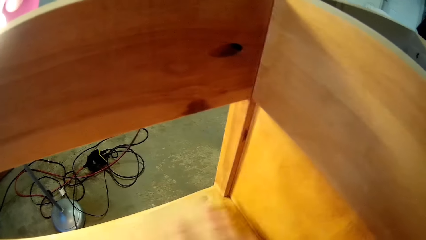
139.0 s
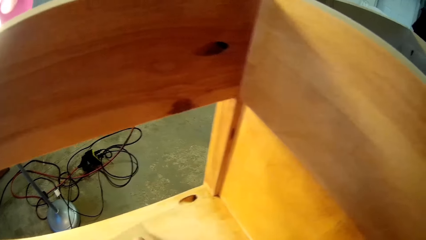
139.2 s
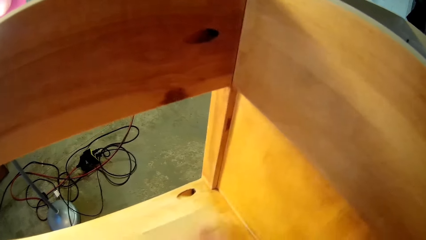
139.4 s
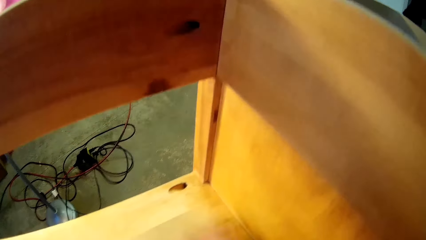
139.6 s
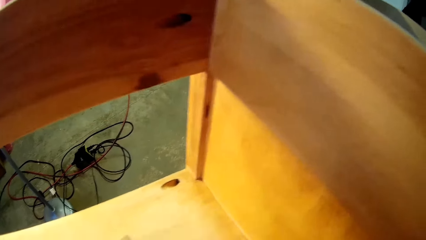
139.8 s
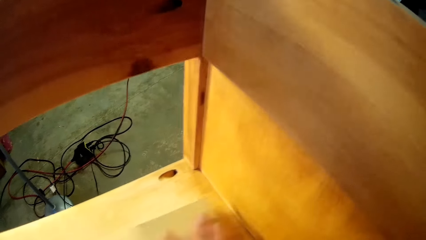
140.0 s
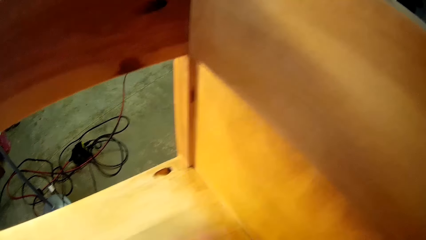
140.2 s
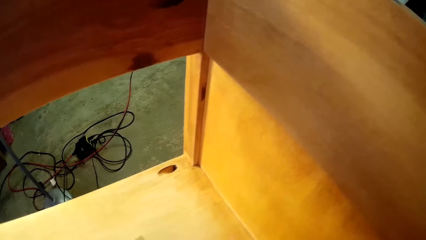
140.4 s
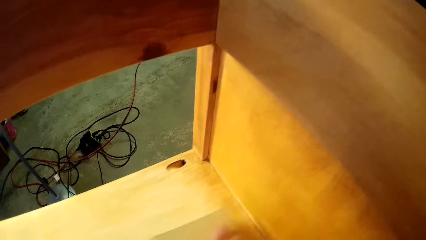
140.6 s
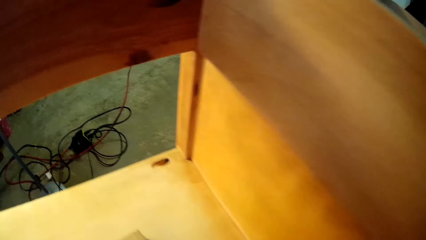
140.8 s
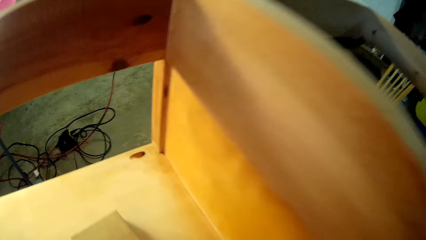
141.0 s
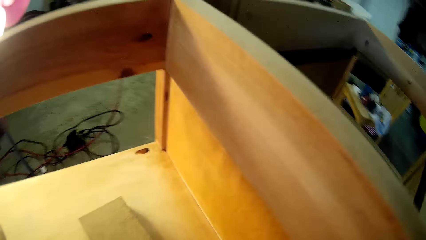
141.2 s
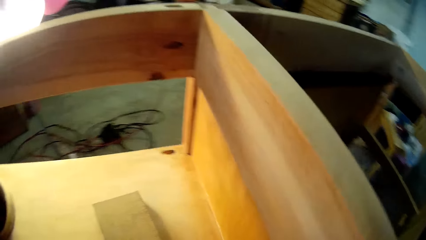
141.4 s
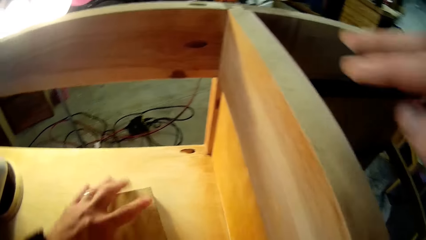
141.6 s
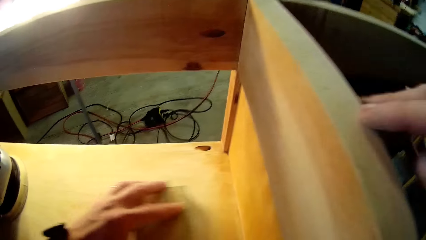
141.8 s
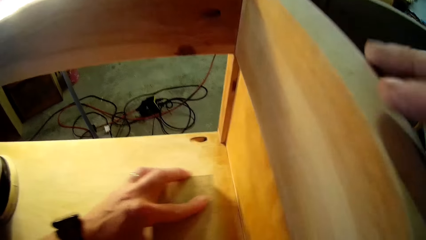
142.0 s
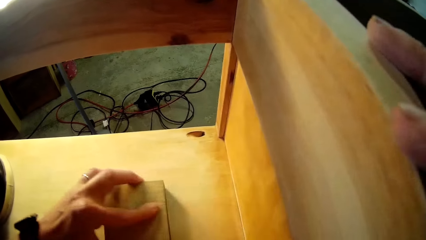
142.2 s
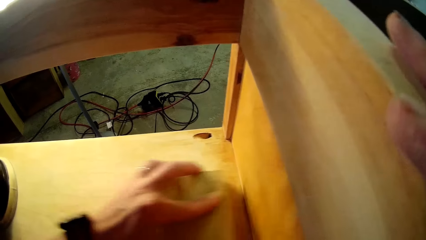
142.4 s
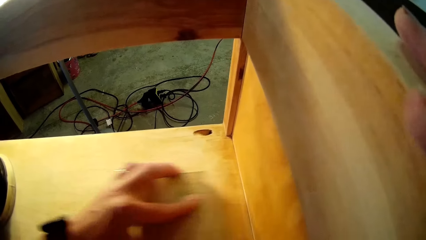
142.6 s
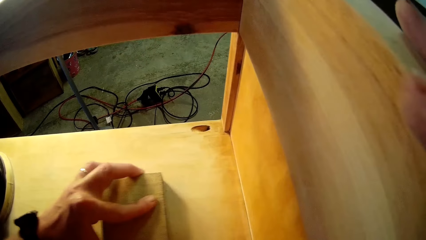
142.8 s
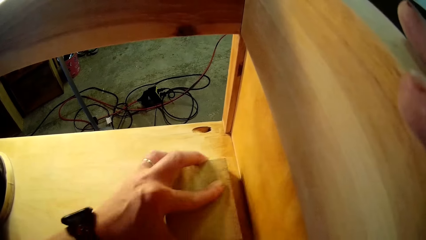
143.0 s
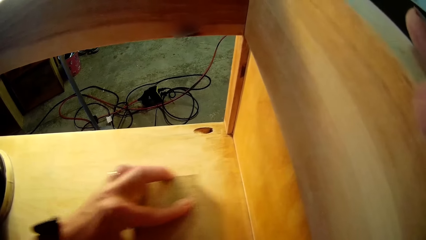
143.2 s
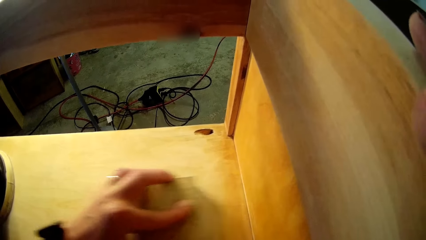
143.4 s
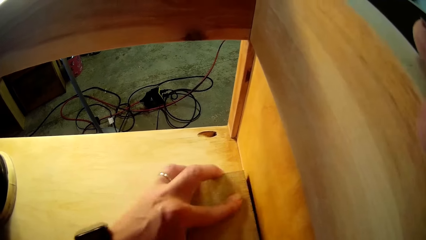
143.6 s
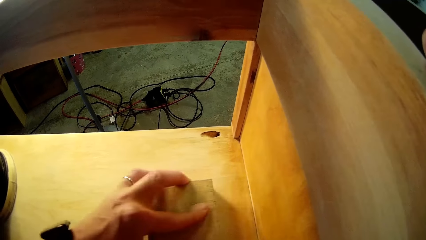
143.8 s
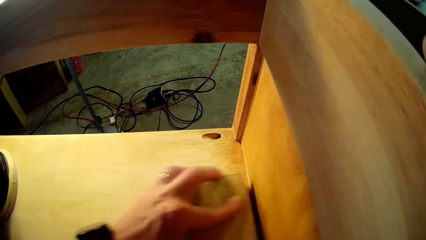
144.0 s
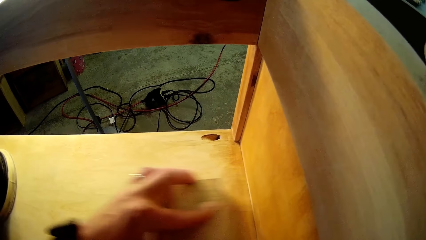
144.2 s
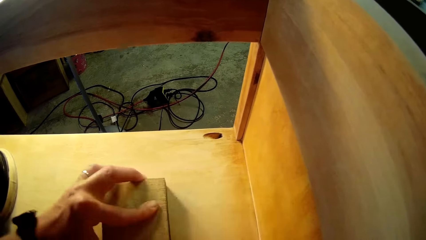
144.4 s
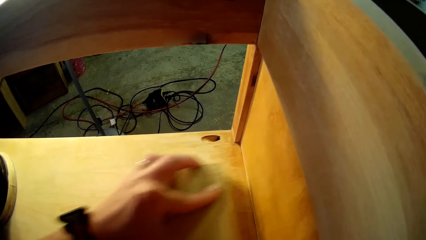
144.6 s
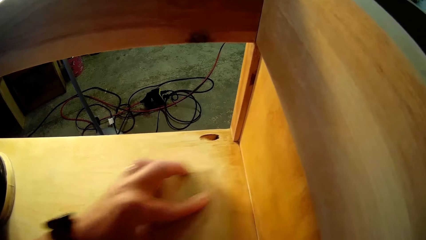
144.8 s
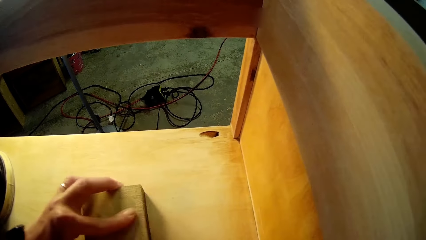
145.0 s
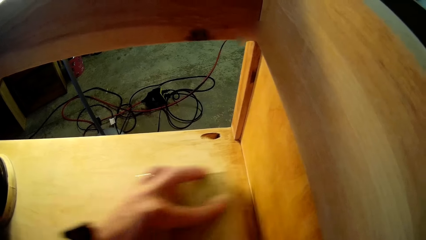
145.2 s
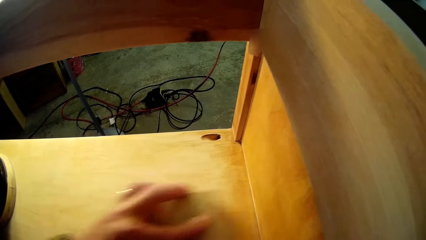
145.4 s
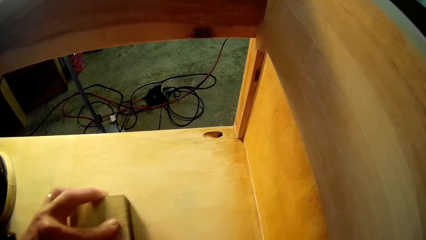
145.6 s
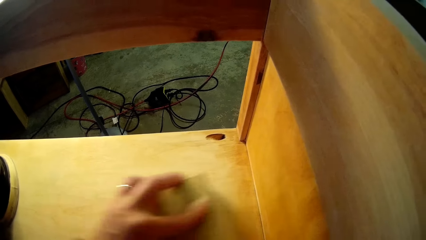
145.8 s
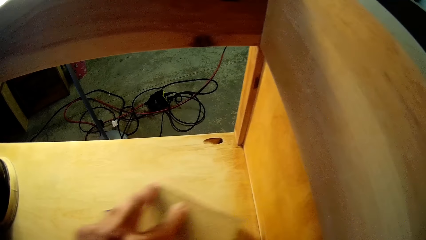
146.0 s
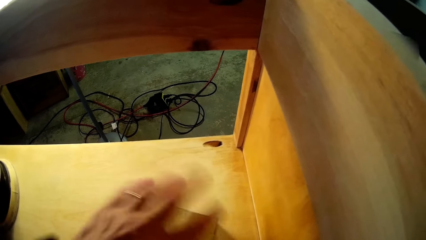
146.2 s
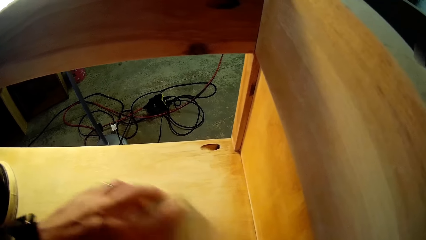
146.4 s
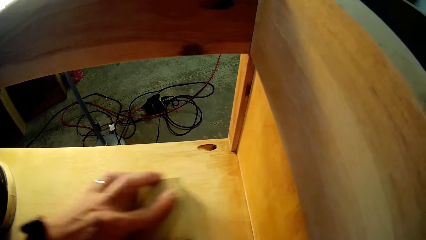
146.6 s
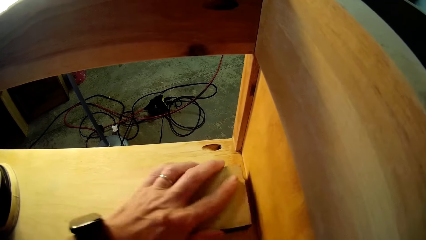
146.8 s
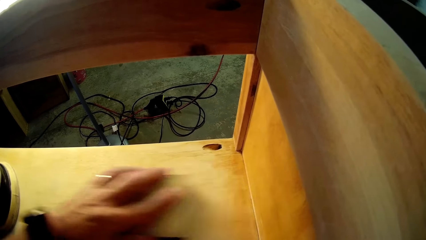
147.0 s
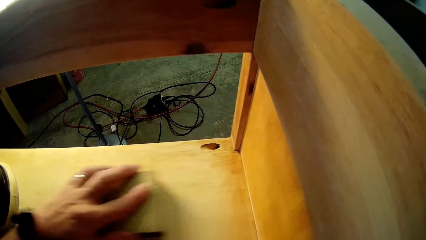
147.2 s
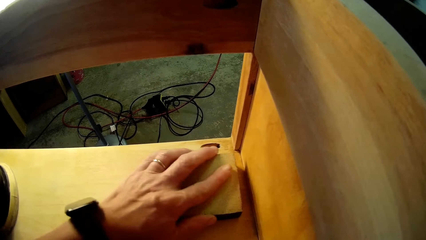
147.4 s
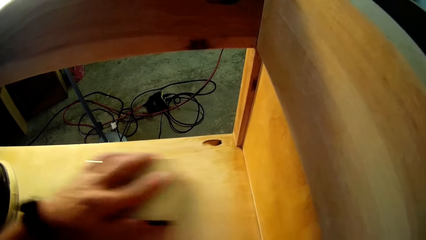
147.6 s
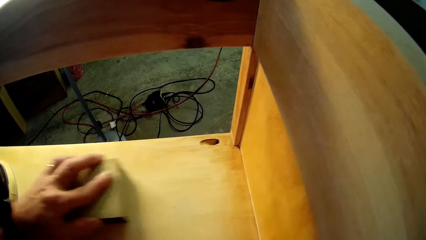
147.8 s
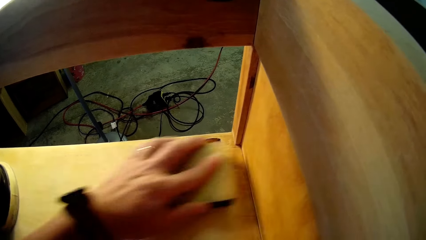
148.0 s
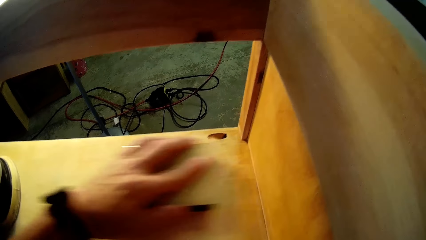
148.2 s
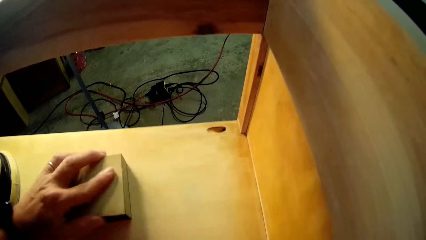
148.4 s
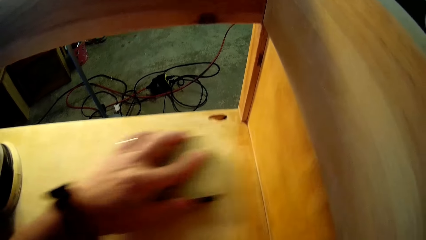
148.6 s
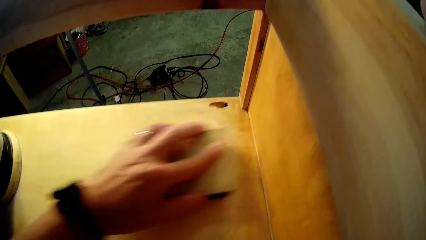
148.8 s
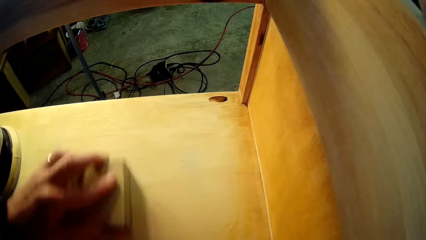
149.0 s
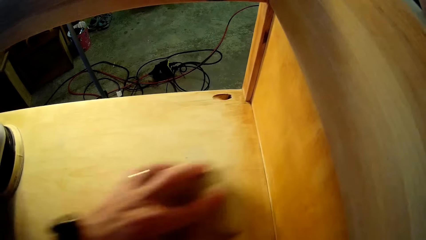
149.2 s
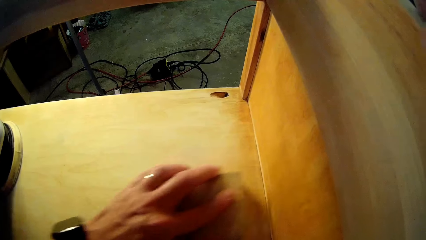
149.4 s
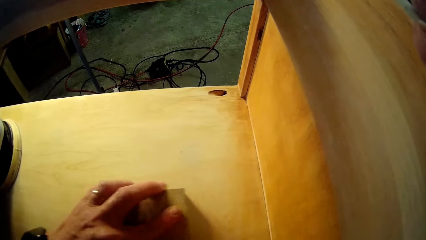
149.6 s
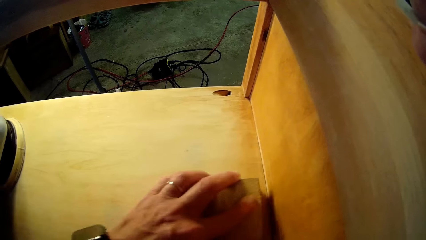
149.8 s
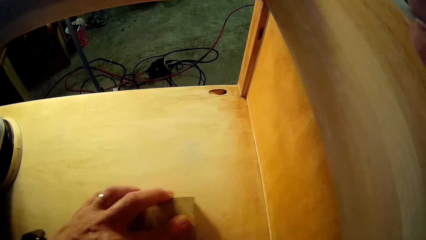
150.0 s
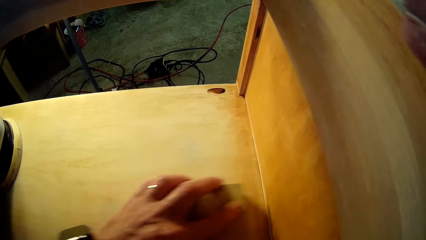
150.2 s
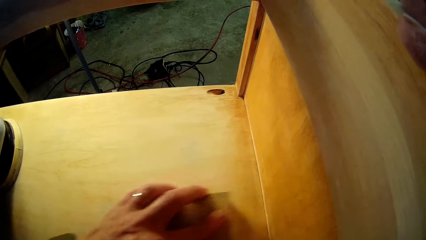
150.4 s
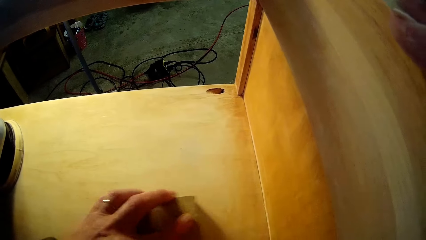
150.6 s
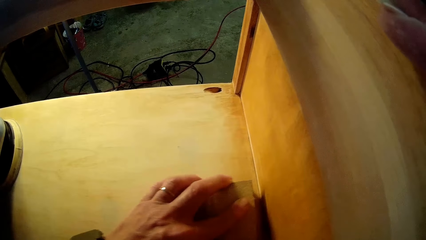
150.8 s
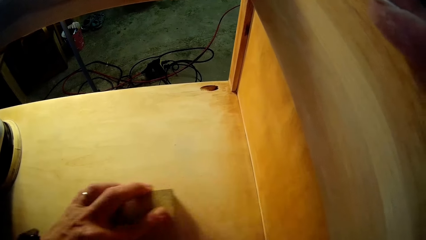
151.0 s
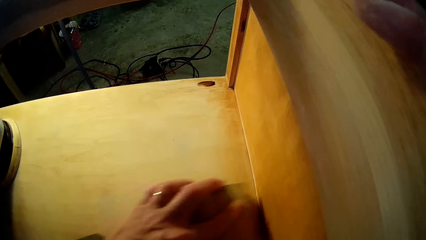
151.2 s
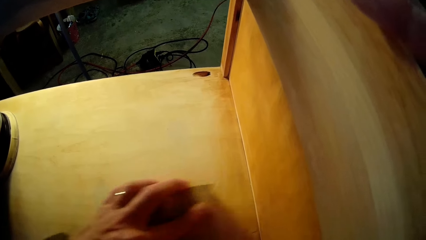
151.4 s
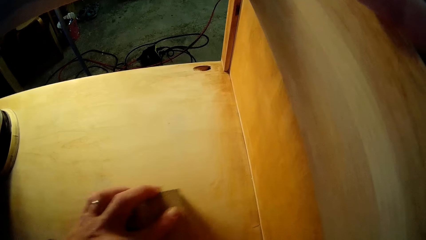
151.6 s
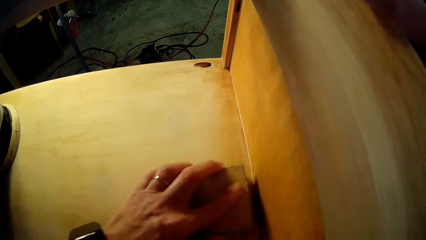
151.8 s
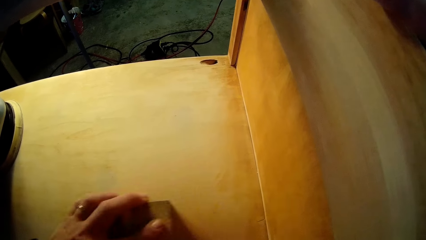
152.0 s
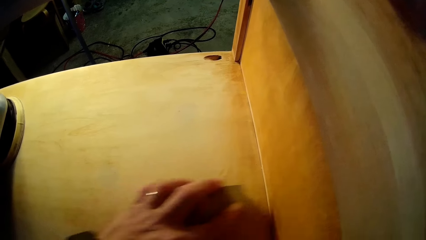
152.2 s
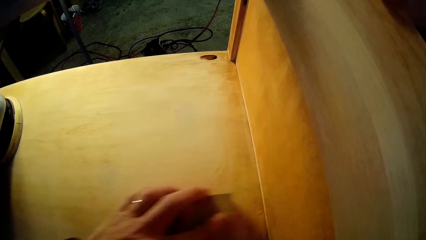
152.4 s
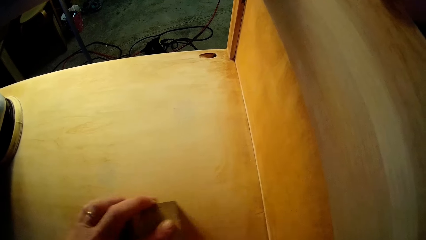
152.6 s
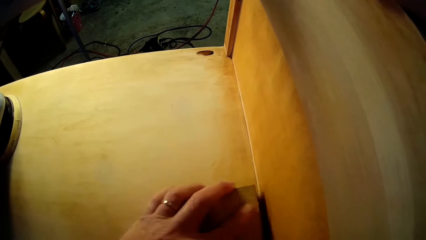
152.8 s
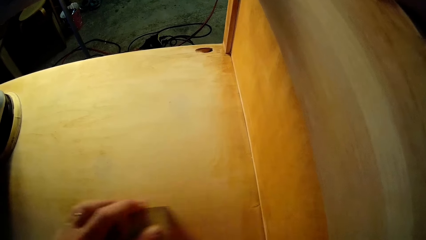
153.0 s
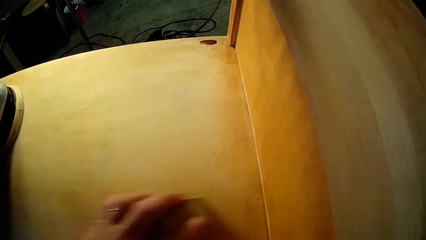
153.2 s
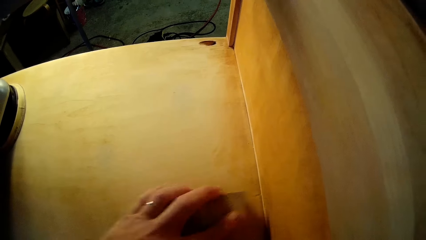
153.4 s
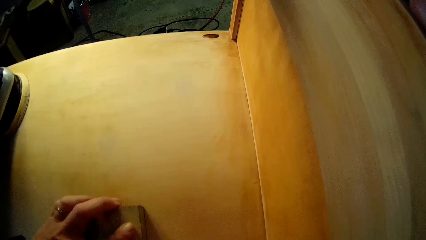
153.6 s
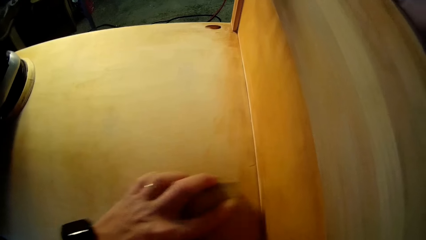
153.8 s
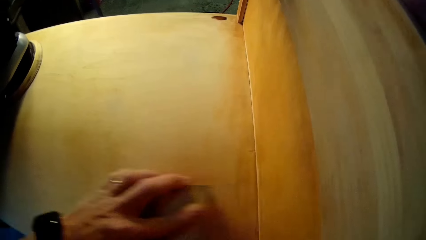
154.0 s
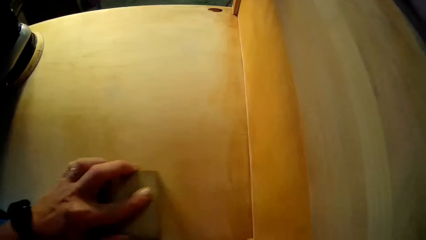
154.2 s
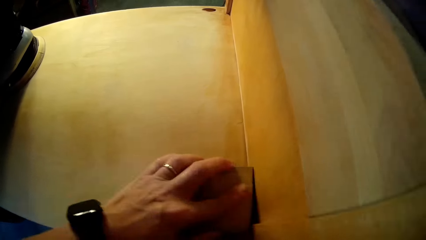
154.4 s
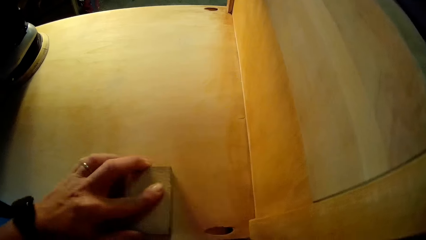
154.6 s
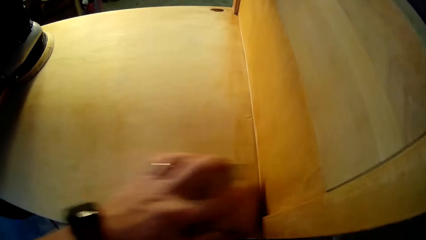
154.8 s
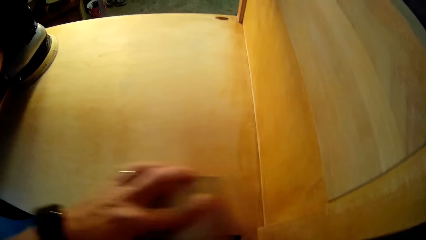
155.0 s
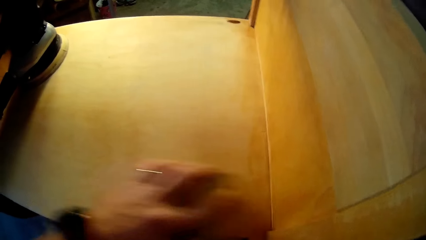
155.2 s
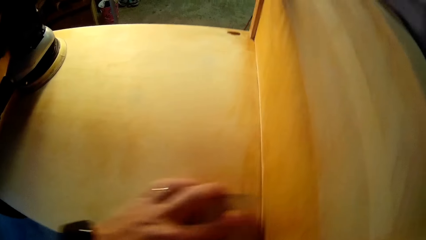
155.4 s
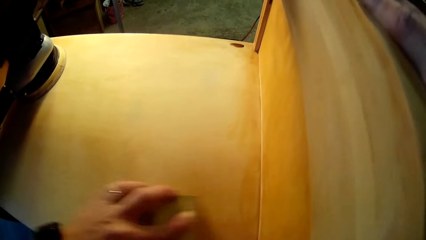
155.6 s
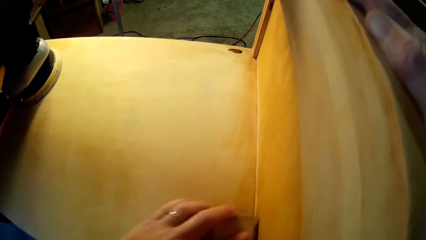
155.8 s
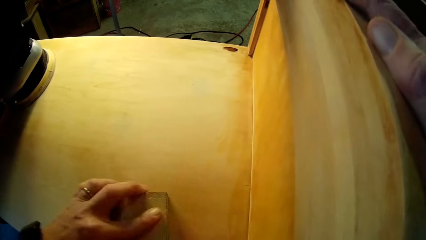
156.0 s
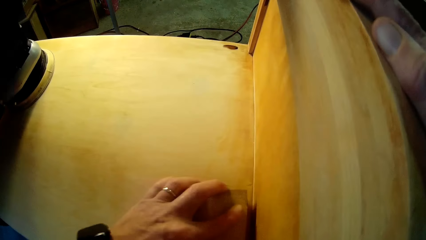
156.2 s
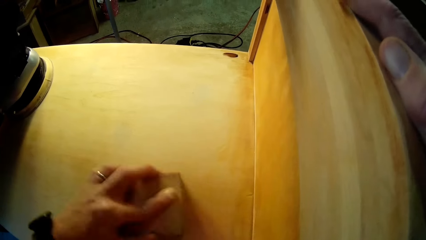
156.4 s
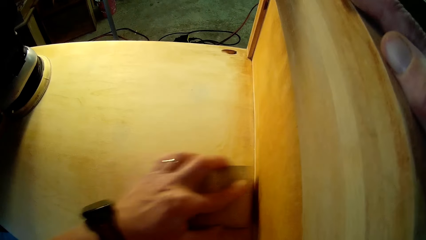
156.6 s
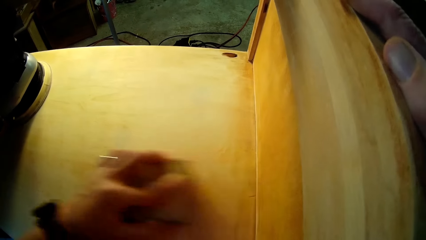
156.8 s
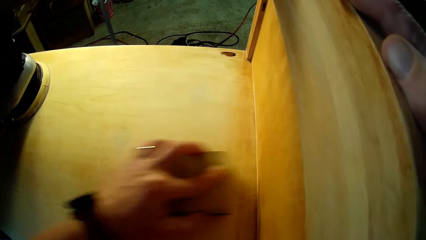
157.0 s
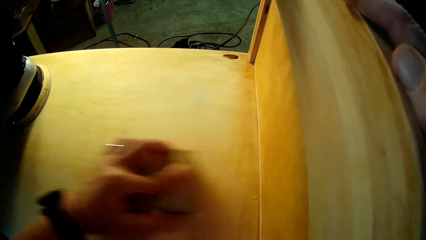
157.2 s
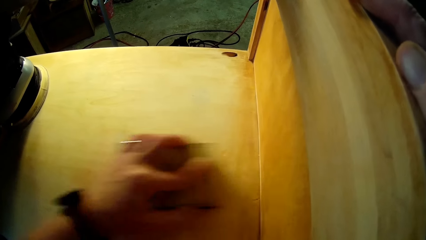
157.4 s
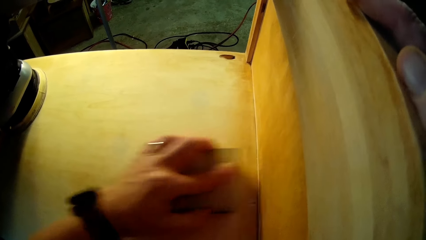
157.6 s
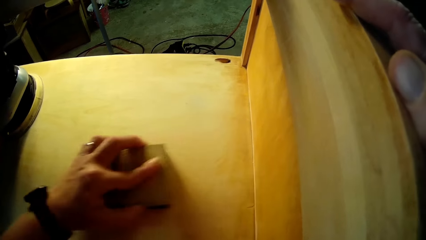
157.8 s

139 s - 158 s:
The camera wearer puts the right hand on the wood. They scrub on the wood using the sandpaper with the left hand. They hold the wood frame with the right hand. They rotate the sandpaper. They rub the surface with the sandpaper. They rub down part of the surface.
